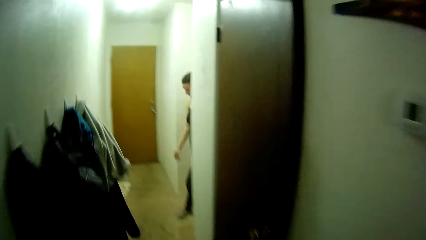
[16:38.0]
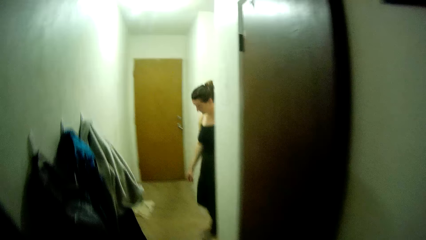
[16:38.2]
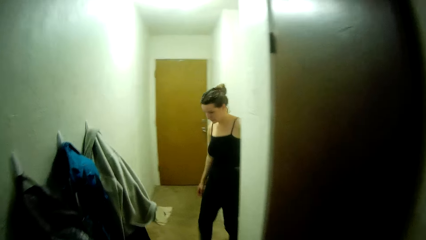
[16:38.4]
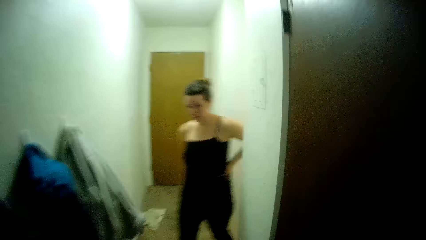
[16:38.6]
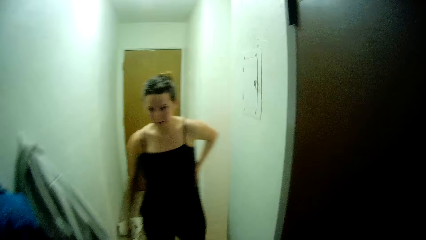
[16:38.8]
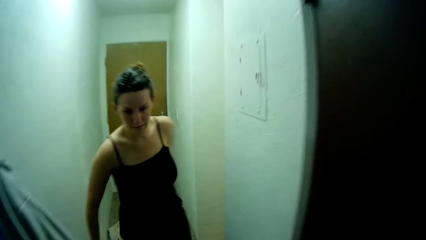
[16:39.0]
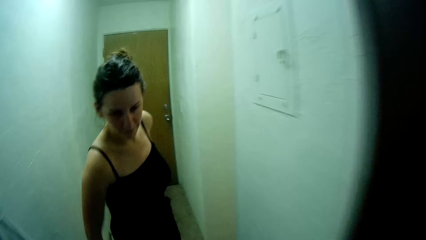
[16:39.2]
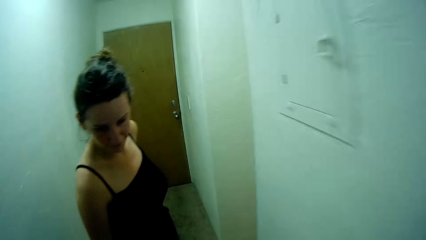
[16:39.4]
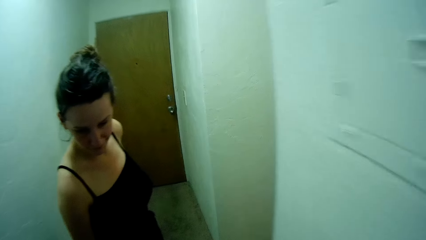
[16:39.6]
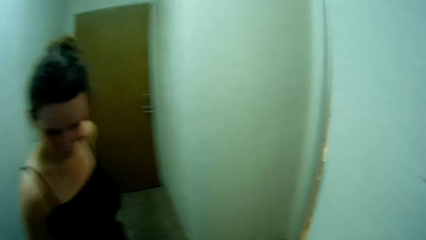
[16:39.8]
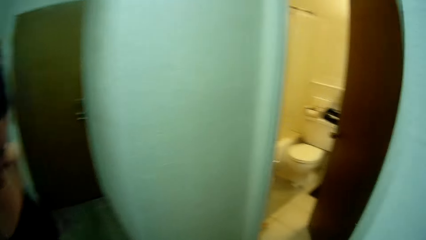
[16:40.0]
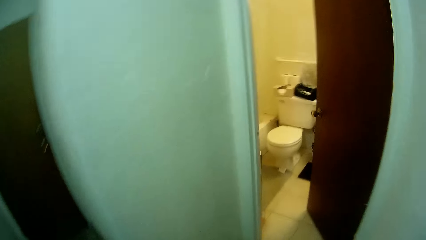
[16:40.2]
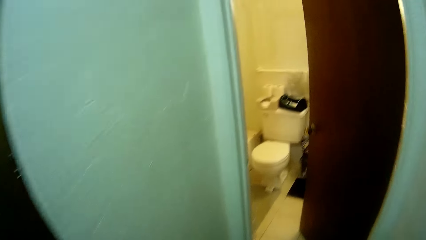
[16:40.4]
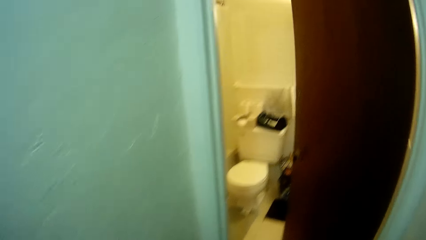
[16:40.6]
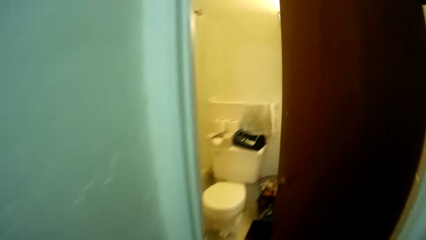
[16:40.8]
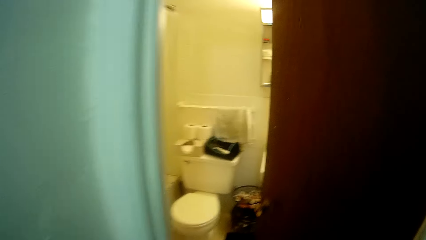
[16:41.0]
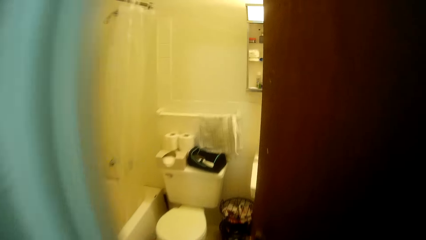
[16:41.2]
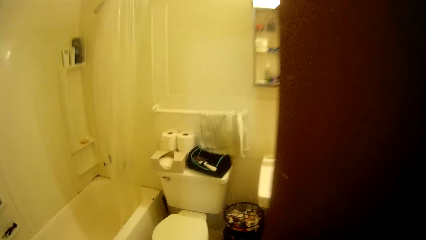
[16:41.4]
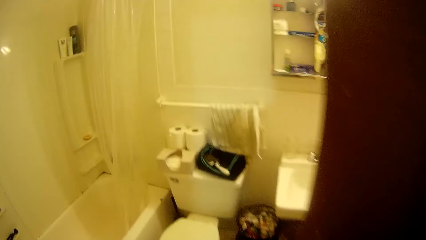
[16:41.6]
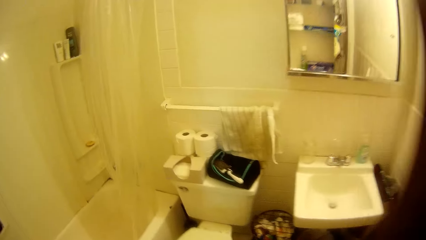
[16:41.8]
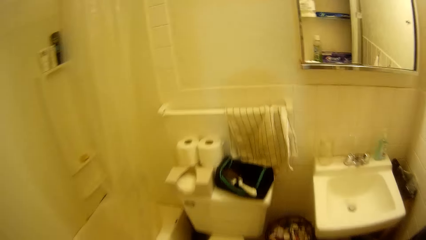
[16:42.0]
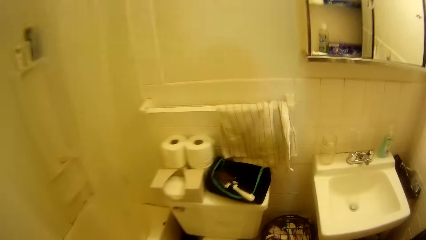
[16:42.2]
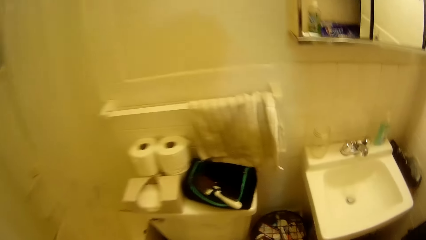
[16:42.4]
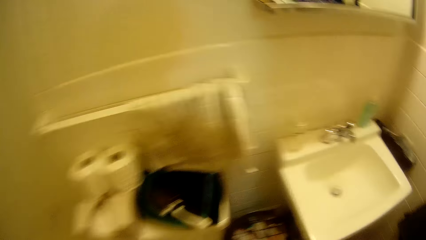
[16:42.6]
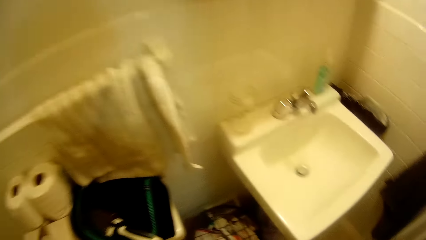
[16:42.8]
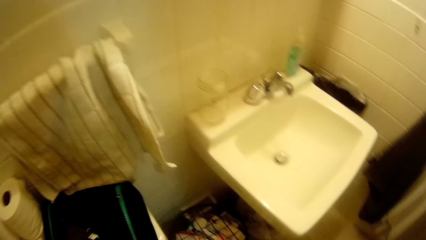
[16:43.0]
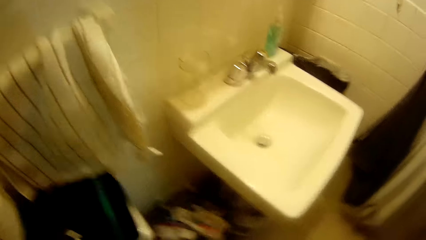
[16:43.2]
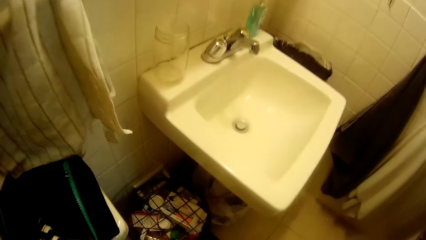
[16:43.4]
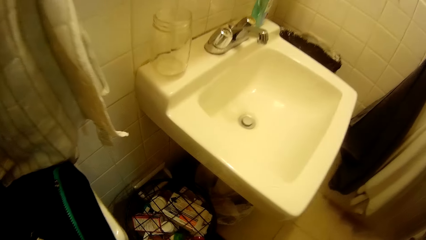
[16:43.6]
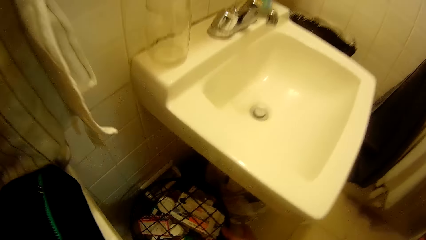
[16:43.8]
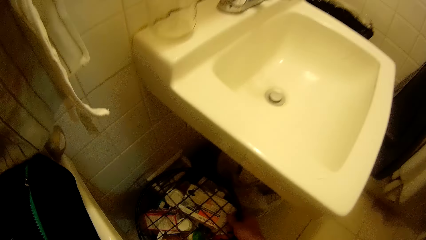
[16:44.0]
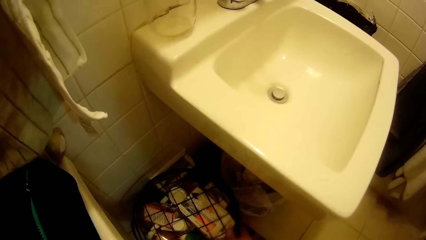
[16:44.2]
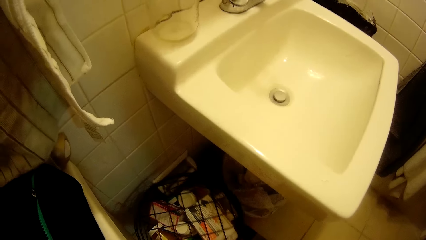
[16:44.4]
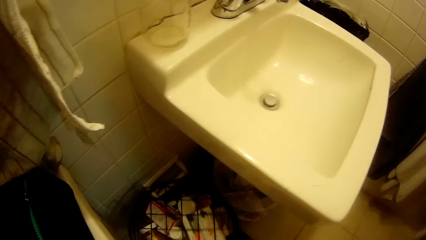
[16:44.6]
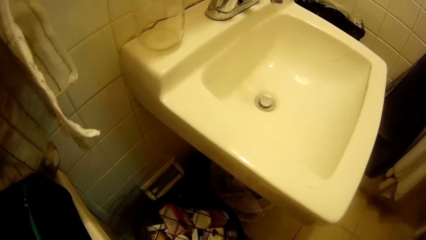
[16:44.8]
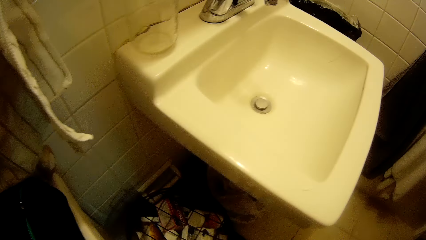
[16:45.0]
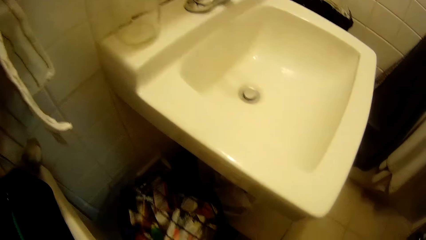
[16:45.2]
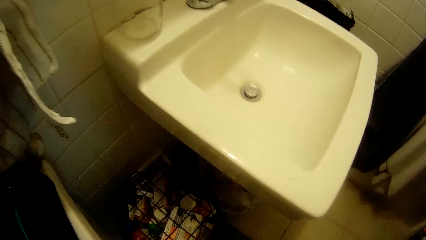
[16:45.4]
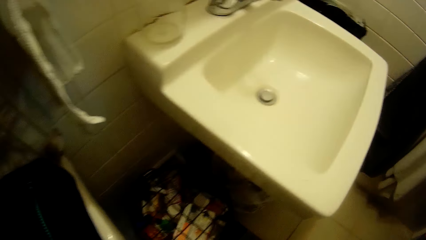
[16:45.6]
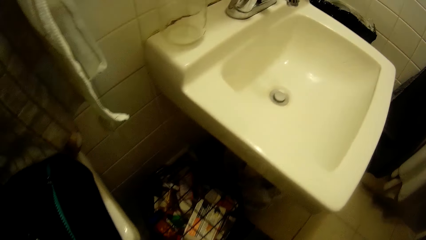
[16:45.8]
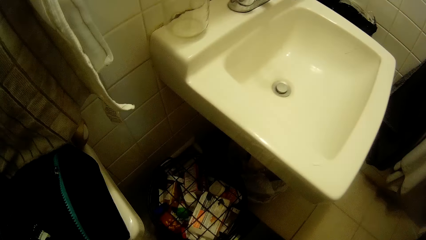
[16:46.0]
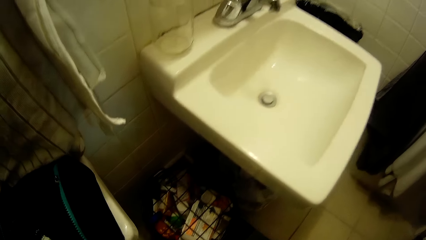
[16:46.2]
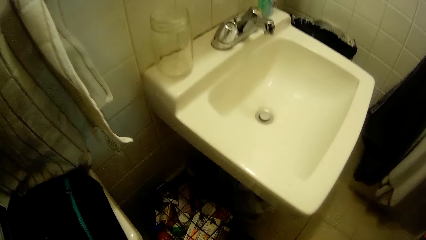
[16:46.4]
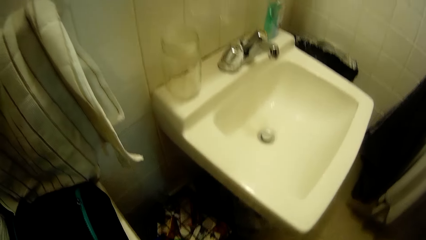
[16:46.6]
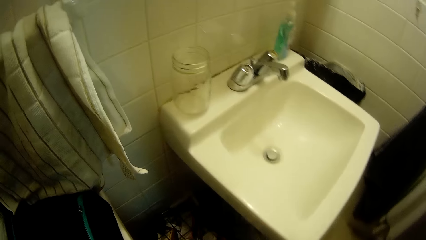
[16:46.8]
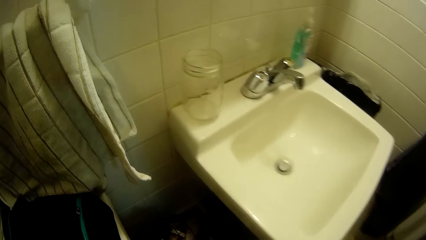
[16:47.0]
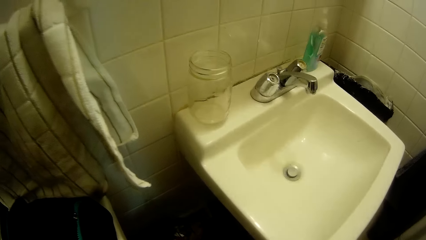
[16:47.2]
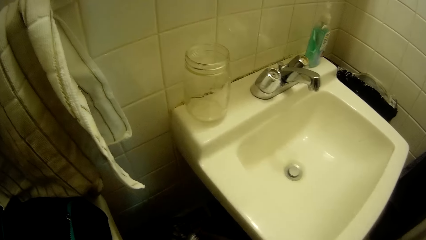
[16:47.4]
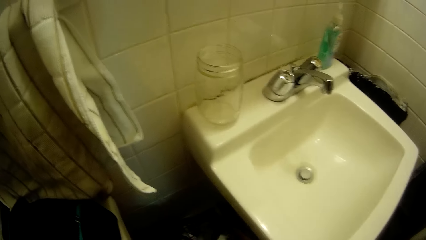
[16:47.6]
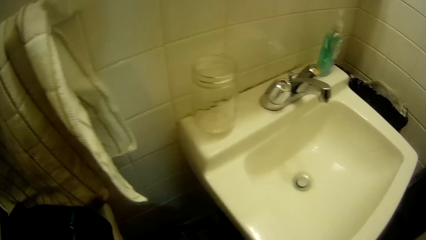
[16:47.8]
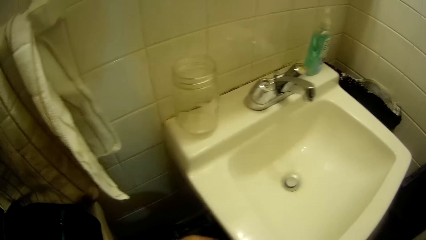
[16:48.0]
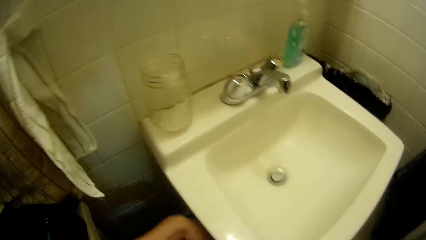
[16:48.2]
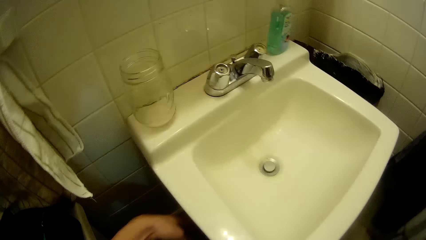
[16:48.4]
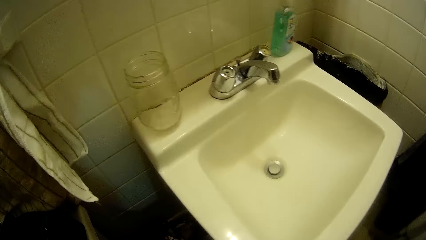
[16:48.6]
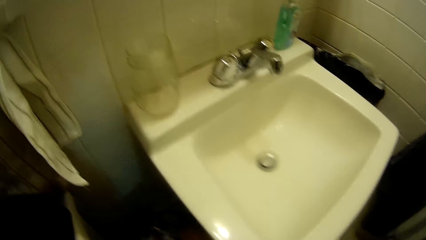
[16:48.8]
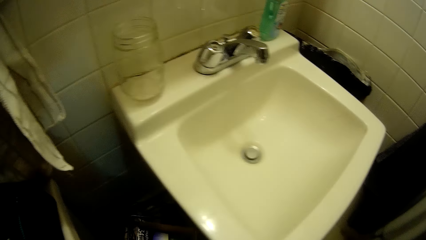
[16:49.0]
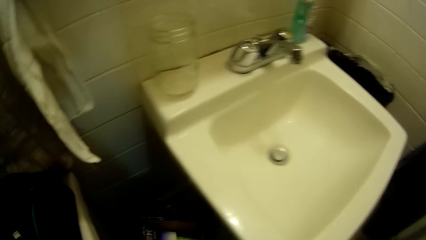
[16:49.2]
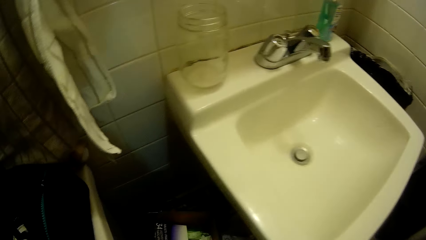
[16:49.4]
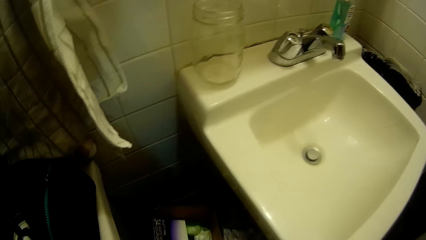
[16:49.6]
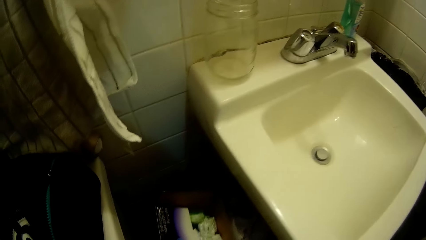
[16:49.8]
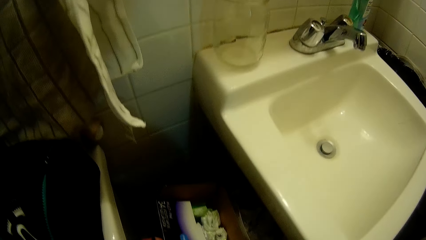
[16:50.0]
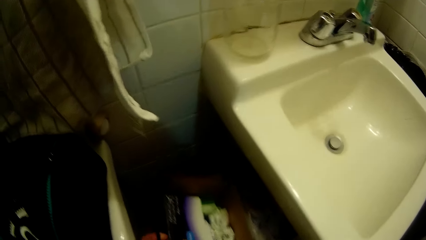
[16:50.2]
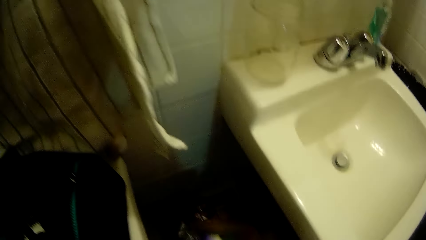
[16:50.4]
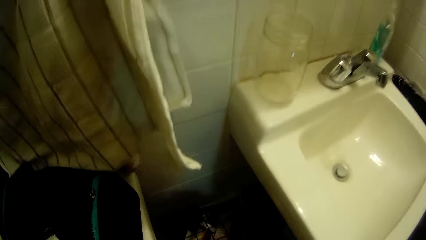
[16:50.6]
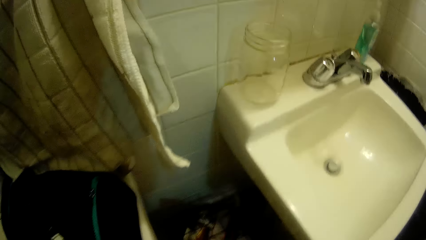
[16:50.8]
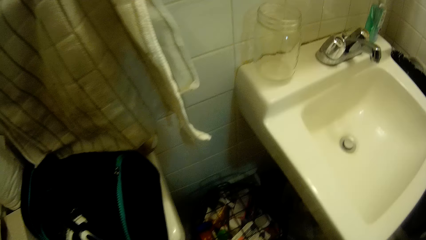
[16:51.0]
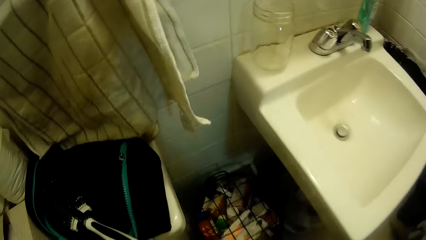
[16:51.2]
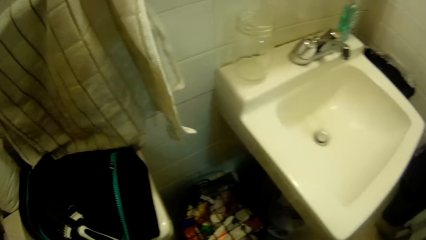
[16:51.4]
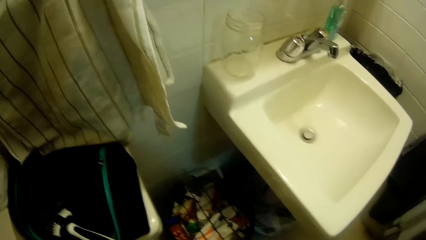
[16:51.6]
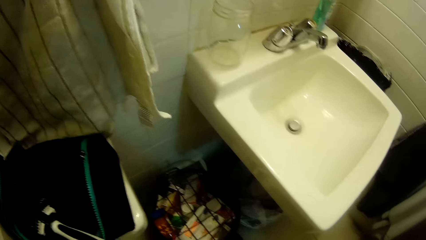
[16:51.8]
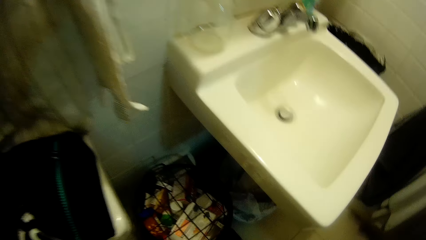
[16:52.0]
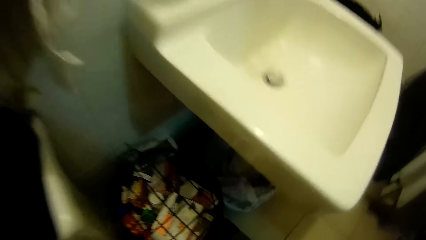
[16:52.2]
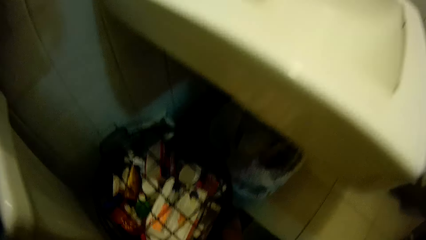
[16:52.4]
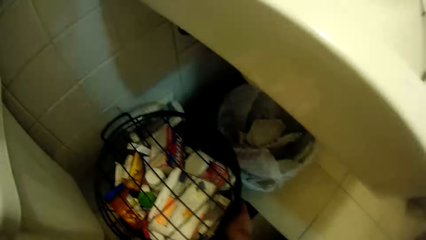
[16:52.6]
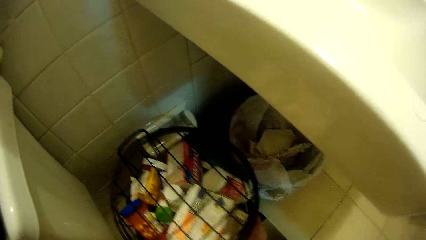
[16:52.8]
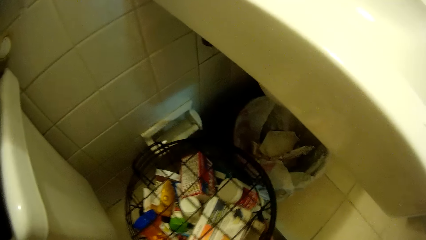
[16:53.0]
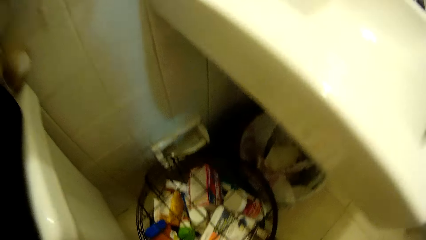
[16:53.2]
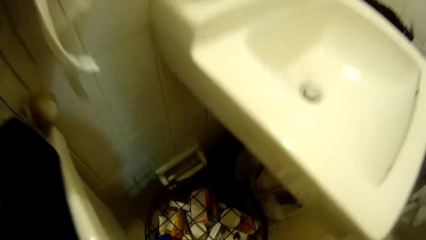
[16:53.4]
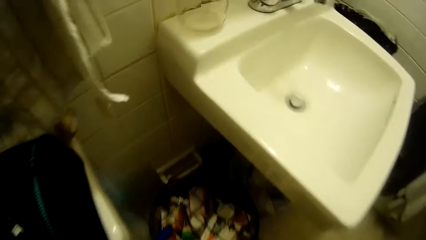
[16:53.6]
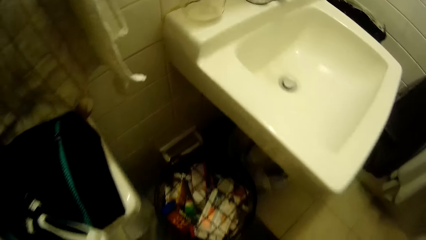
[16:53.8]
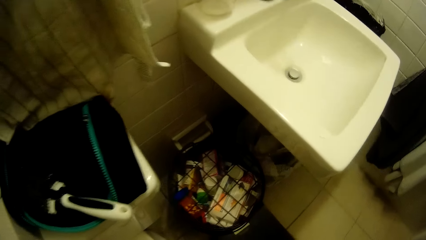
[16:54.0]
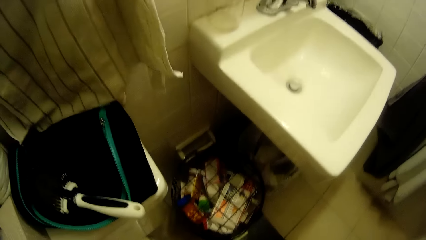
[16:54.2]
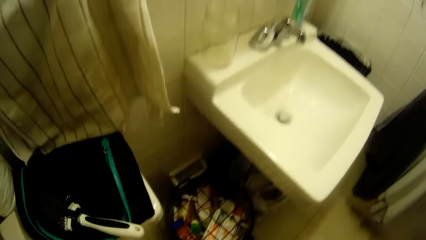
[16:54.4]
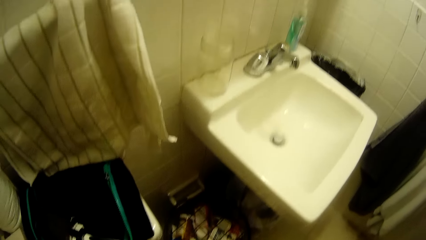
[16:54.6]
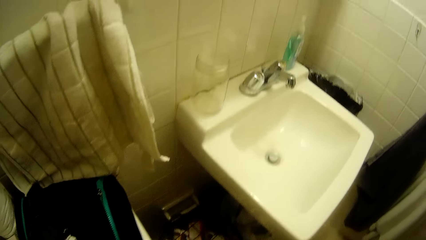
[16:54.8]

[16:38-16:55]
A woman walks out of the bathroom. The camera wearer walks in the bathroom. He adjusts the bin on the floor with both hands. He adjusts the bin with his right hand.
